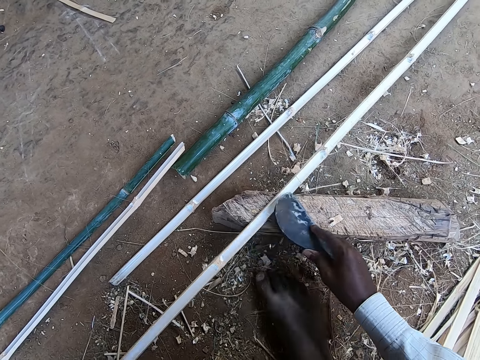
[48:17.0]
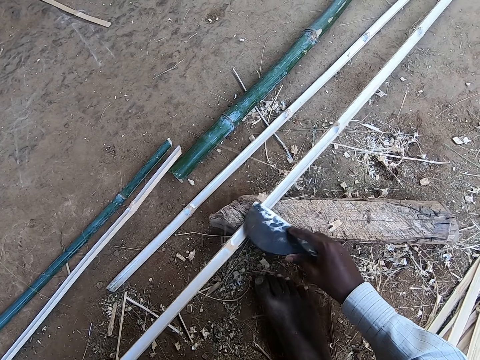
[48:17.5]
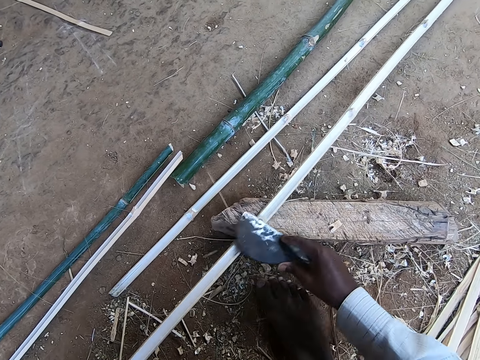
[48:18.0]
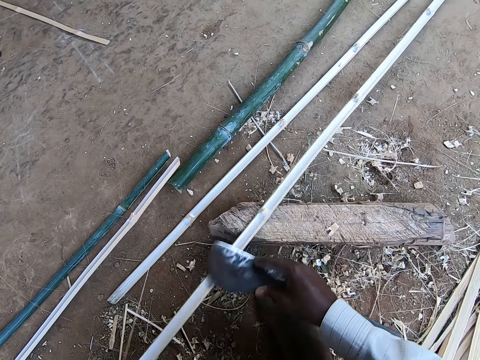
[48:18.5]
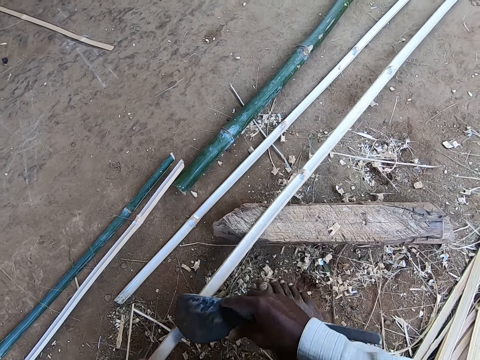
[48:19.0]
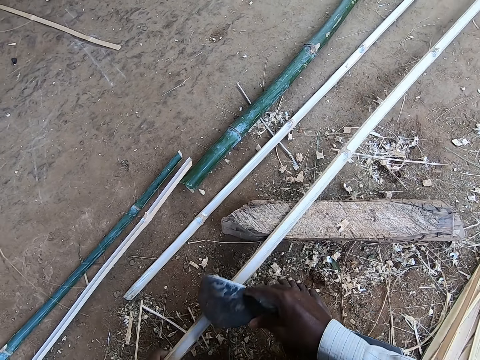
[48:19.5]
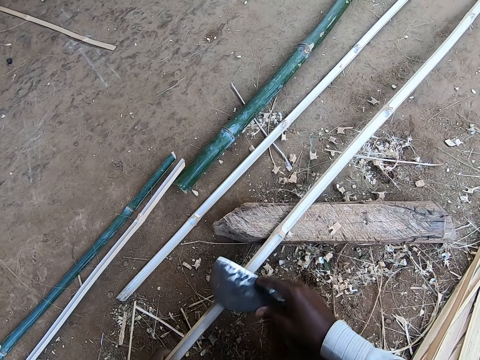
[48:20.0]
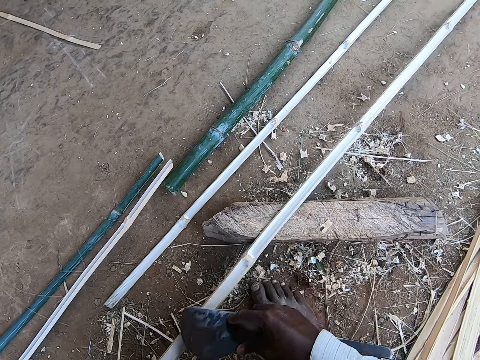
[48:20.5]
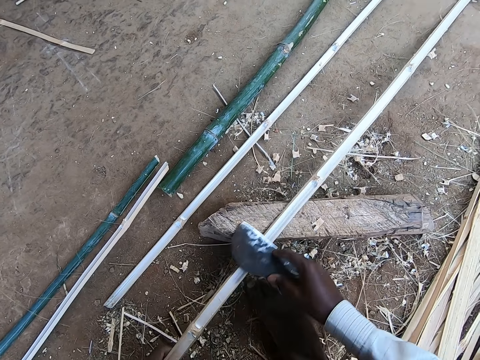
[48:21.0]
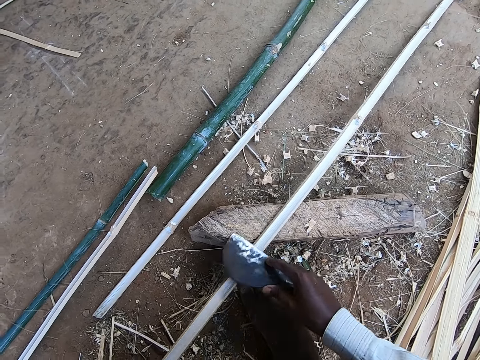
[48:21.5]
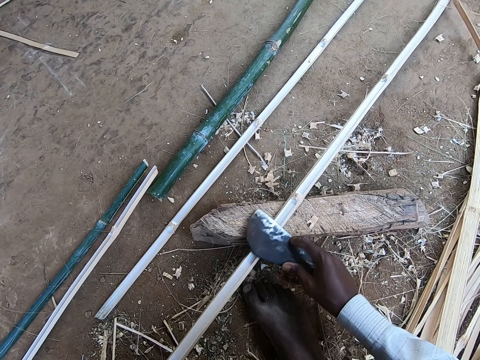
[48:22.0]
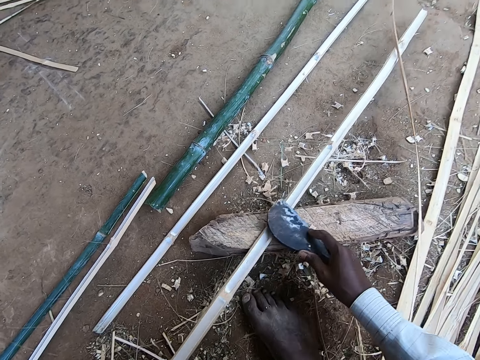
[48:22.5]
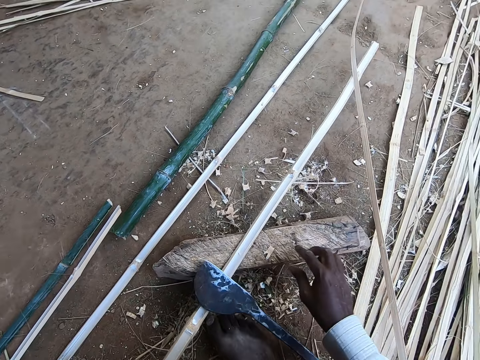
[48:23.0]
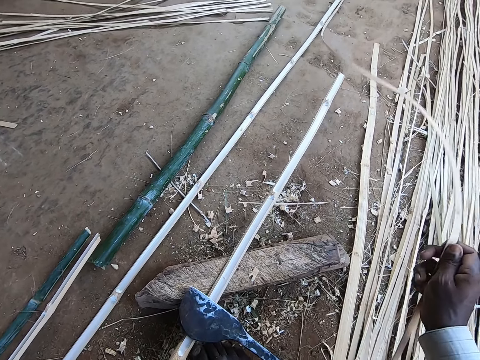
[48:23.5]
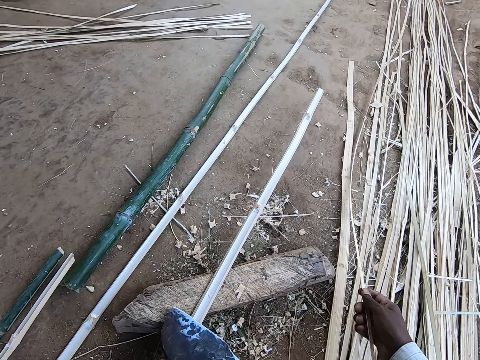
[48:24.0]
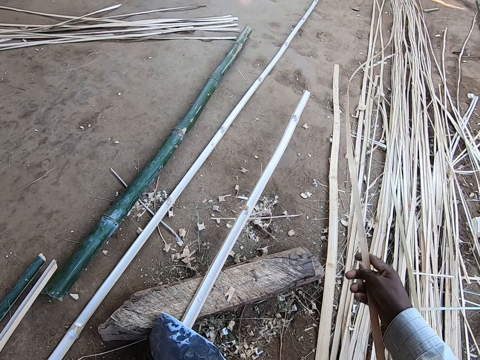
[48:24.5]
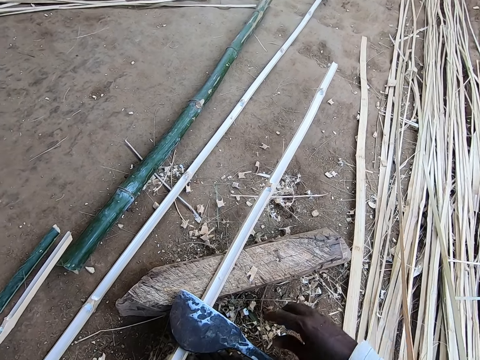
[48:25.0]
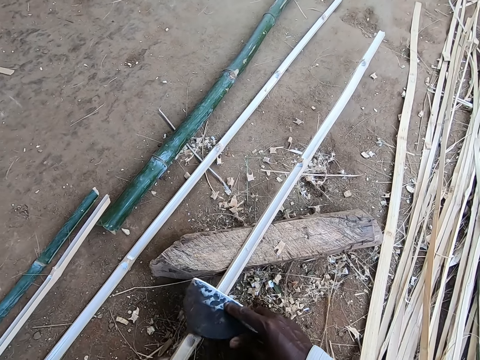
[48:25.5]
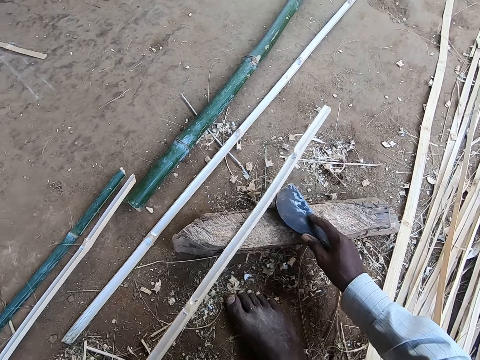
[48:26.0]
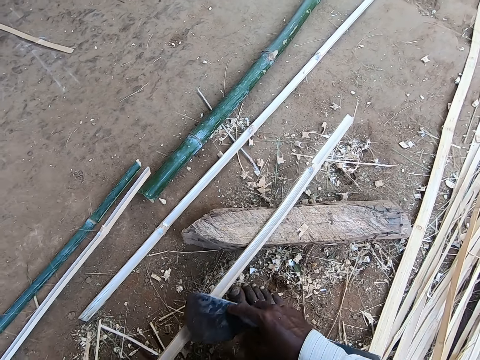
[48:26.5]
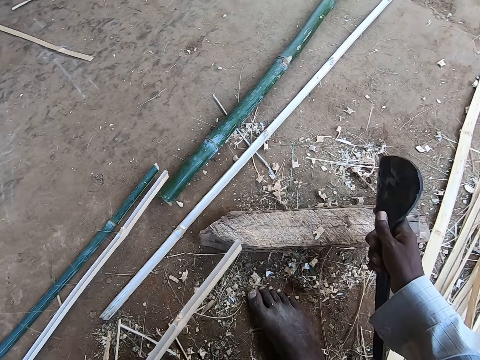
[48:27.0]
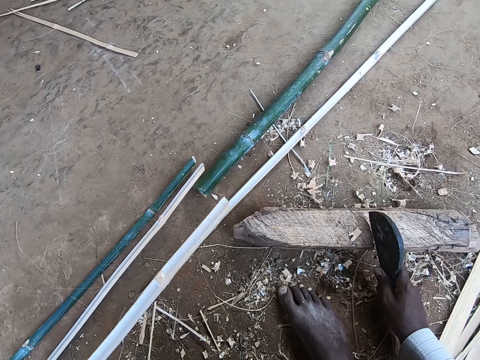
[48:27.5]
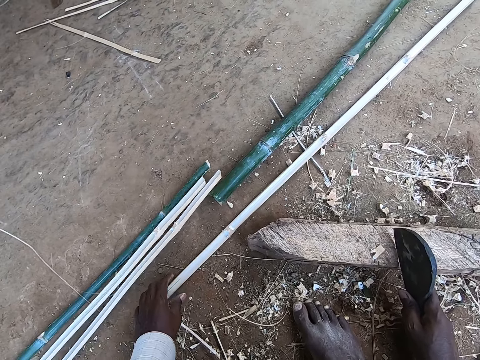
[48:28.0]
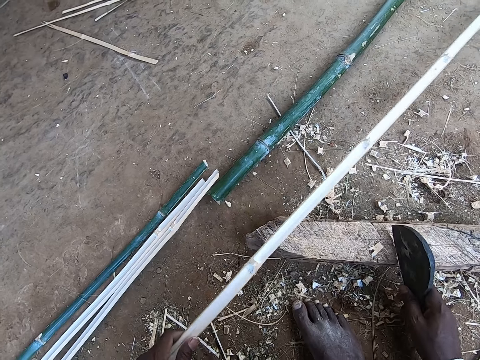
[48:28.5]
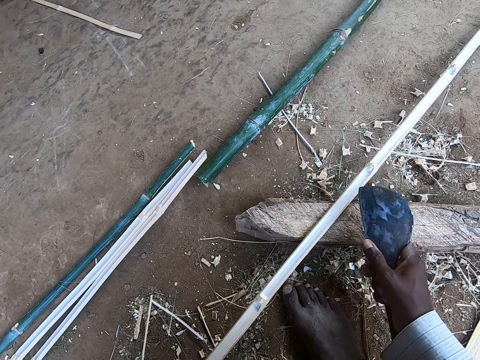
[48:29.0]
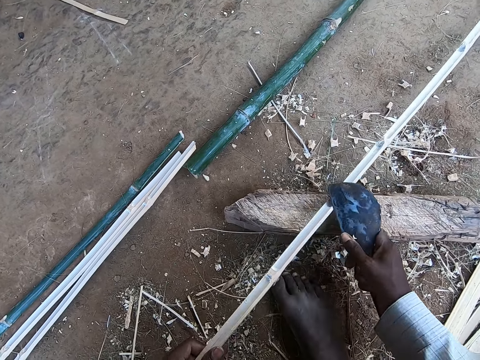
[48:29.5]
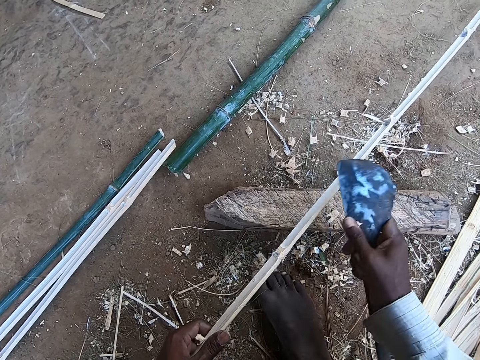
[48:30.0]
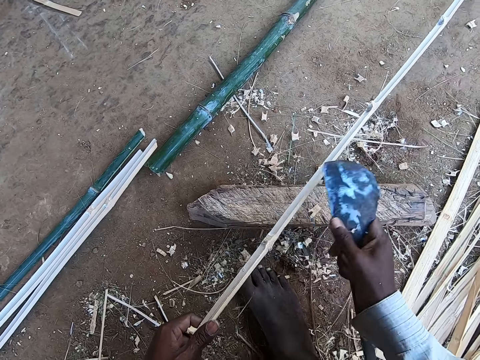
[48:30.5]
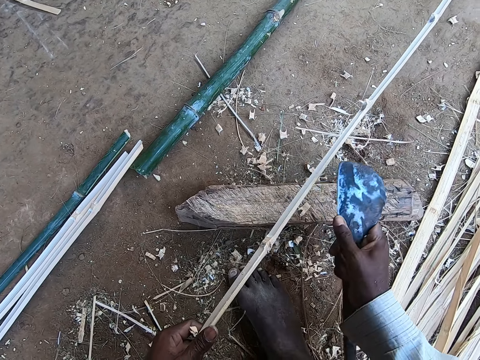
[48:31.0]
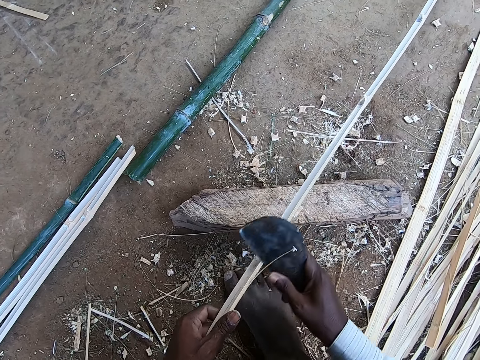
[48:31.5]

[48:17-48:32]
The camera wearer holds a bamboo stick with his right hand. He drops the bamboo stick on the ground with his right hand. He scrapes the bamboo stick with the kukri in his right hand. He places the kukri on the stick with his right hand. He drops the bamboo stick on the ground with his left hand. He picks the bamboo stick from the ground with his left hand. He drops the bamboo stick on the stick with his left hand. He scrapes the bamboo stick with the kukri in his right hand.

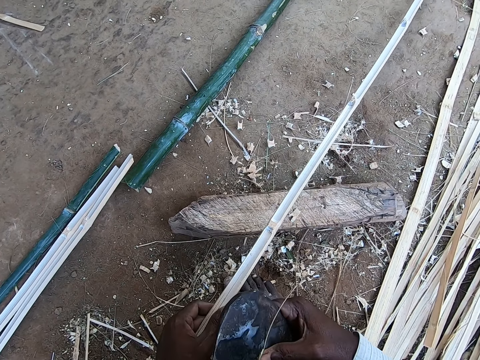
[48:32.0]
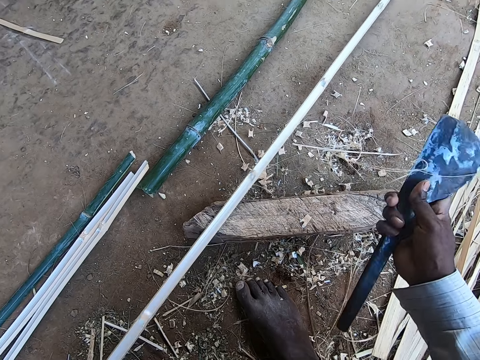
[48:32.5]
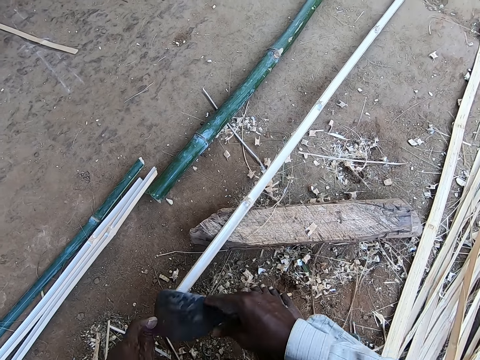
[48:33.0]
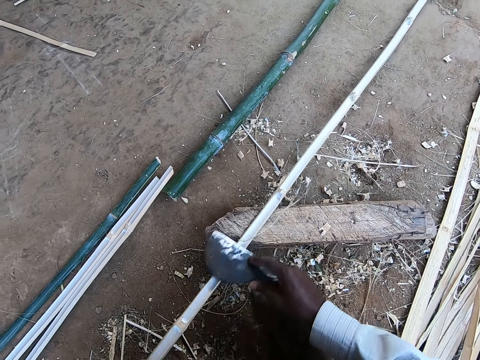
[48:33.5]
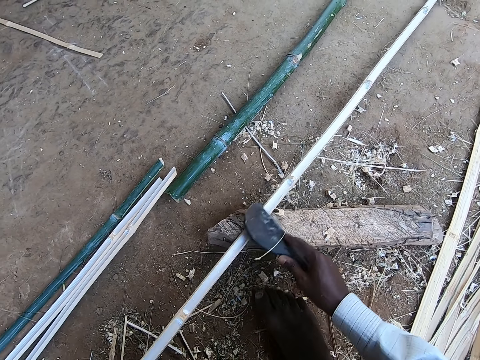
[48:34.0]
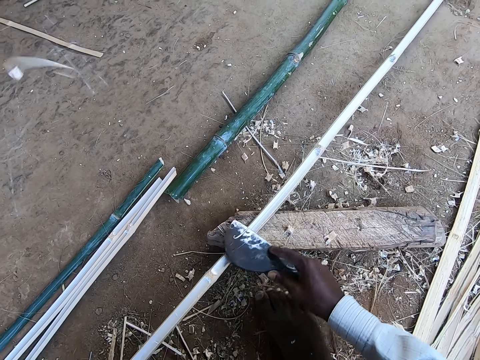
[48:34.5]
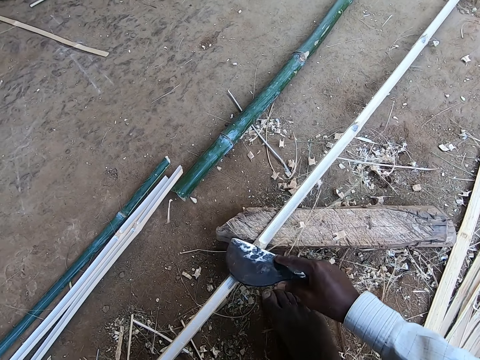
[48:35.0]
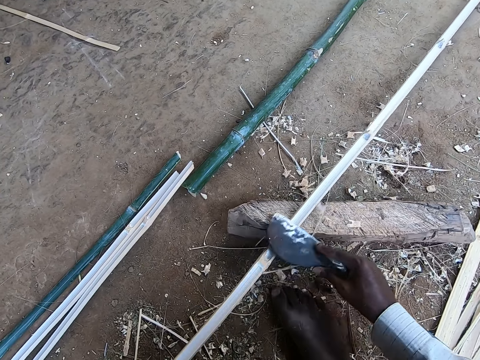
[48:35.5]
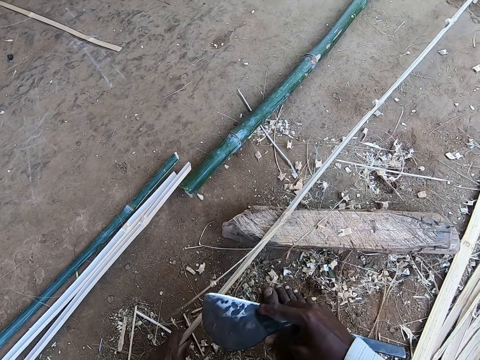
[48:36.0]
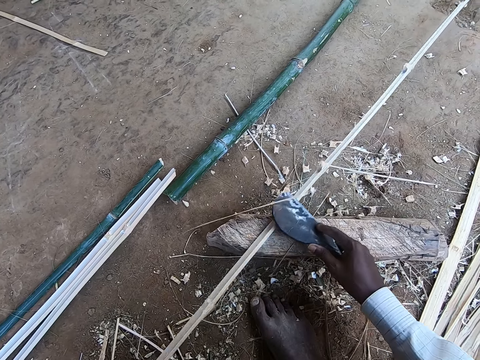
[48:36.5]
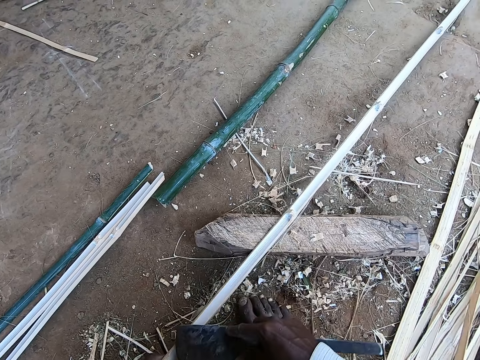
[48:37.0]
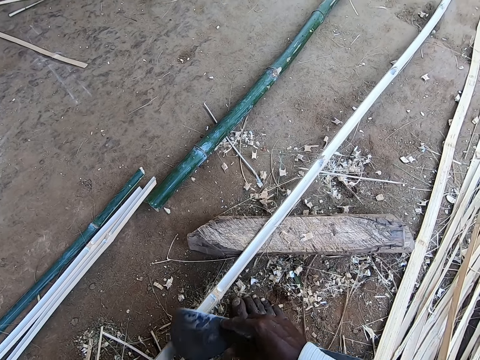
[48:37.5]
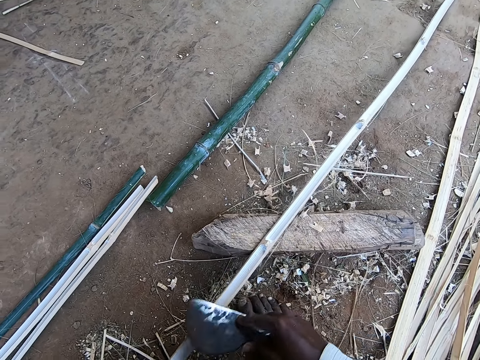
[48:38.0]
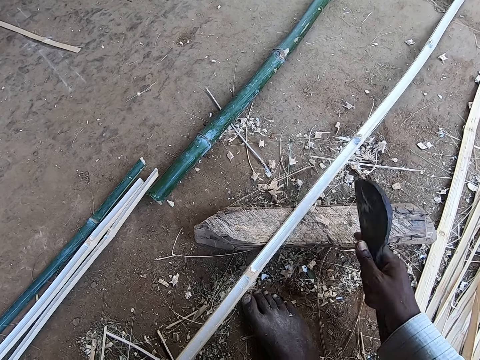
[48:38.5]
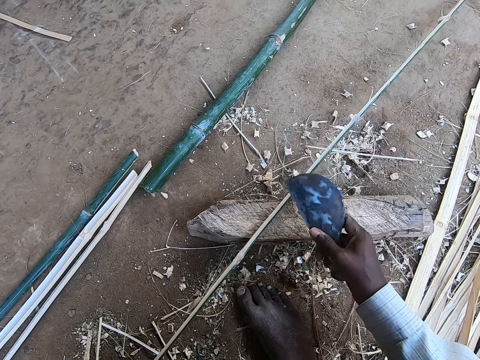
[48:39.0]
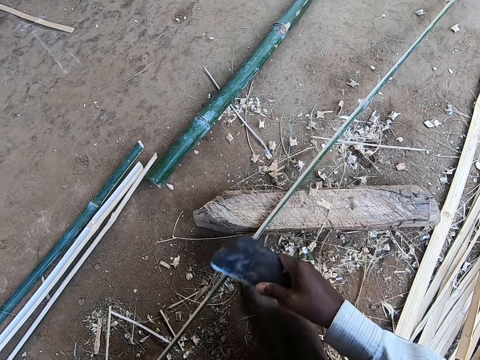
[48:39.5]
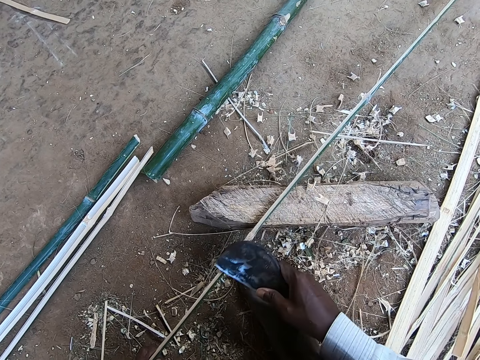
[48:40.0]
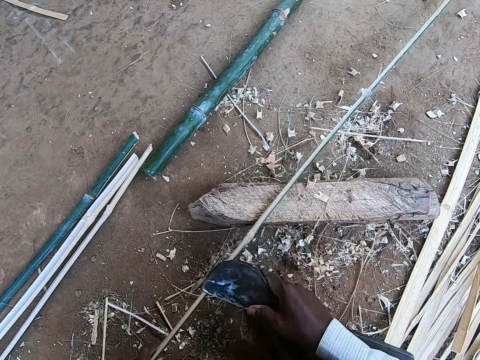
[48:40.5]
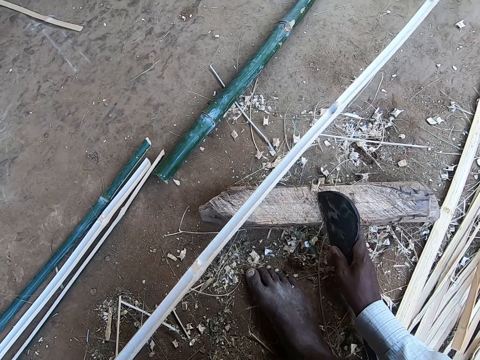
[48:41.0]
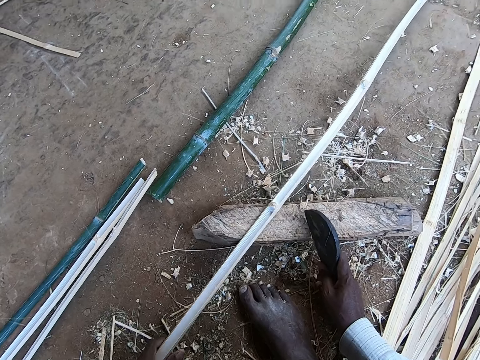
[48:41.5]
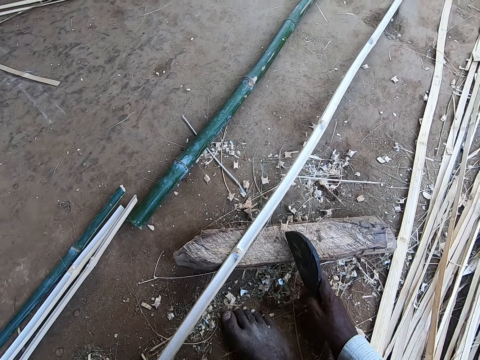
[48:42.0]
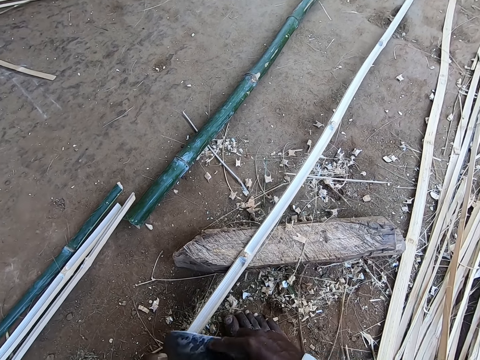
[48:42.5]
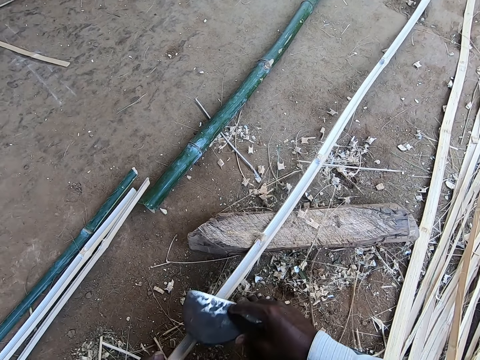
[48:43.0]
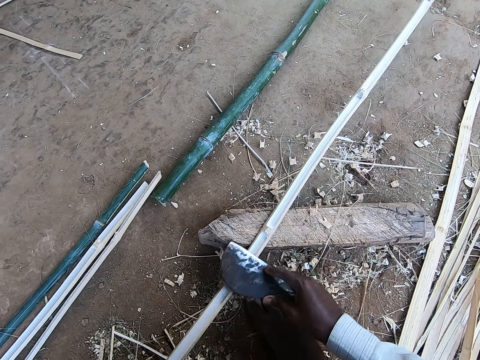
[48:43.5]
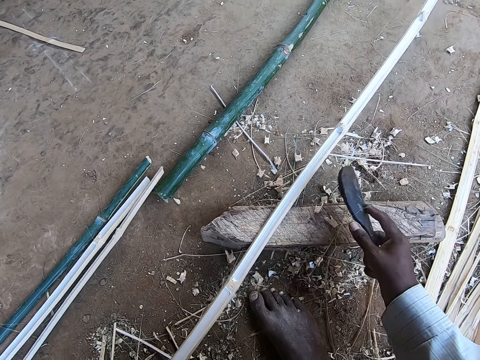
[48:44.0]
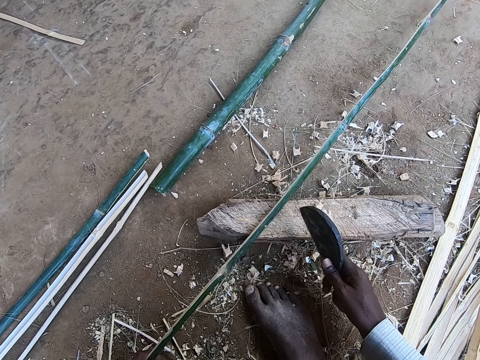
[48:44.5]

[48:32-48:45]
The camera wearer throws dirt on the ground with his right hand. He scrapes the bamboo stick with the kukri in his right hand. He places the kukri on the stick with his right hand. He scrapes the bamboo stick with the kukri in his right hand.
